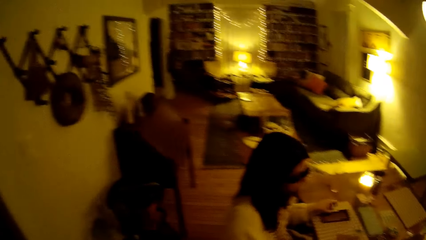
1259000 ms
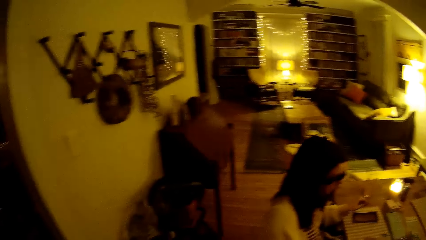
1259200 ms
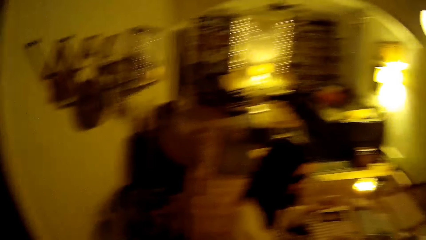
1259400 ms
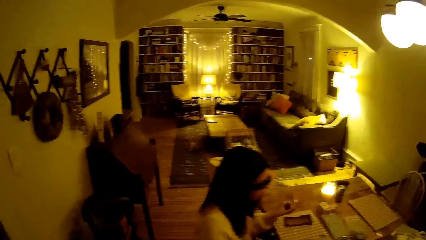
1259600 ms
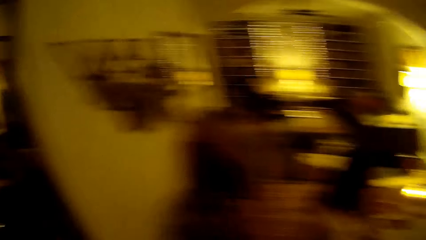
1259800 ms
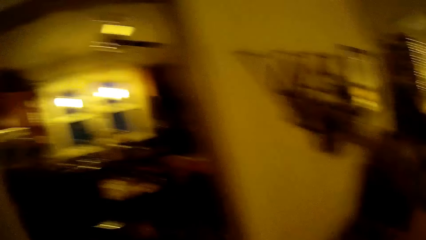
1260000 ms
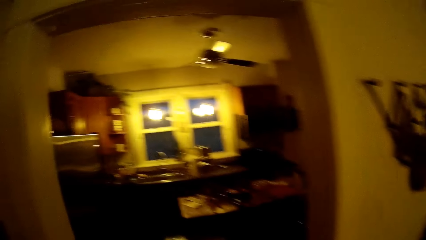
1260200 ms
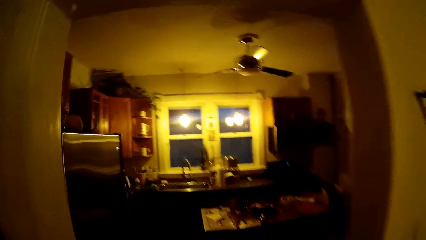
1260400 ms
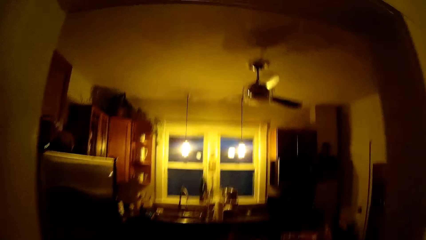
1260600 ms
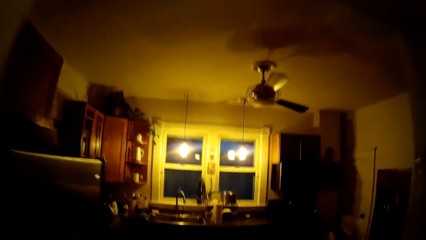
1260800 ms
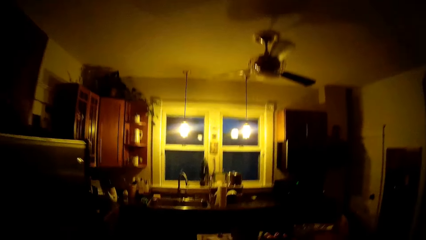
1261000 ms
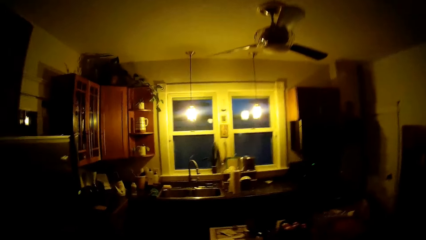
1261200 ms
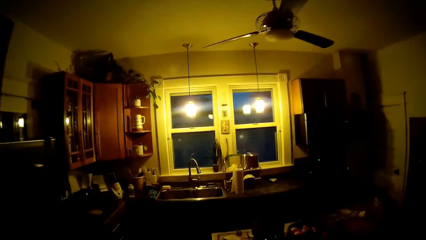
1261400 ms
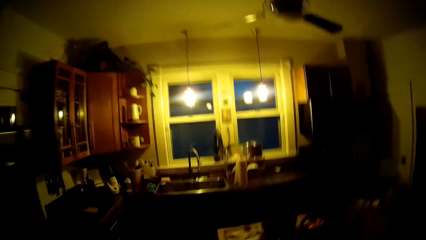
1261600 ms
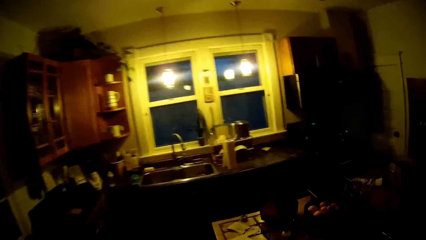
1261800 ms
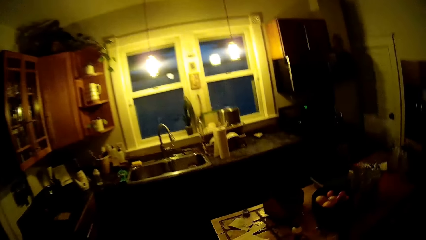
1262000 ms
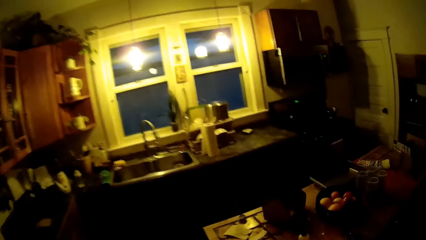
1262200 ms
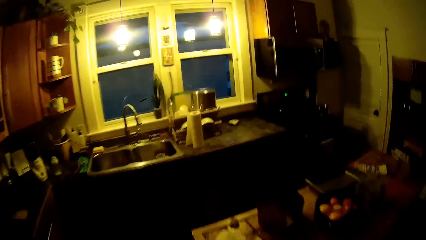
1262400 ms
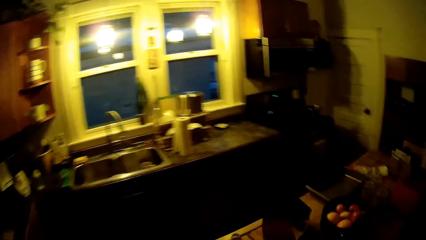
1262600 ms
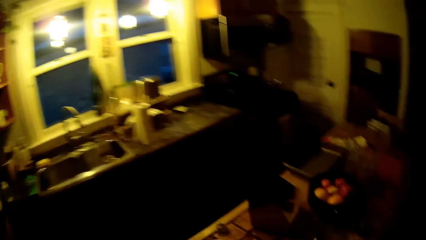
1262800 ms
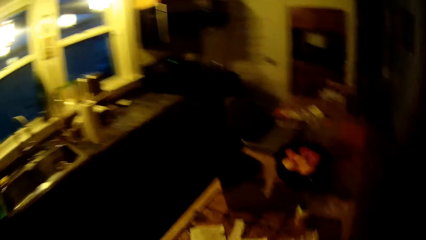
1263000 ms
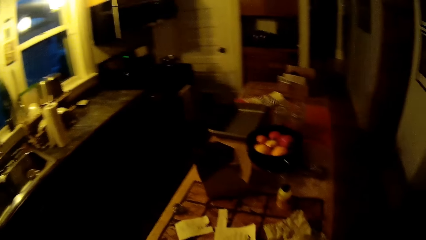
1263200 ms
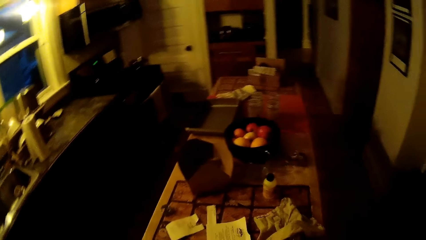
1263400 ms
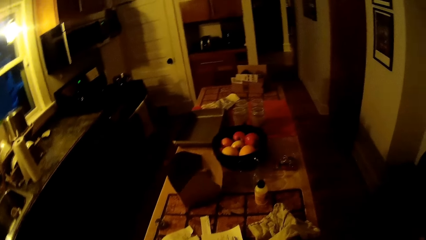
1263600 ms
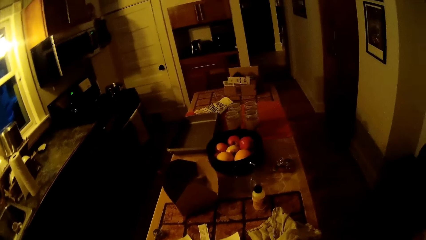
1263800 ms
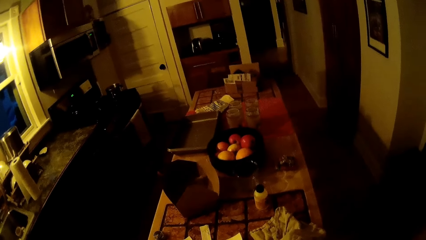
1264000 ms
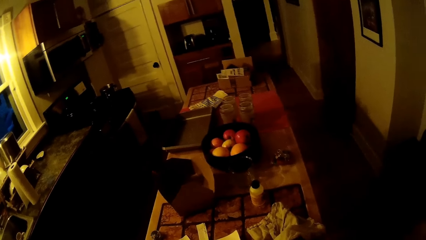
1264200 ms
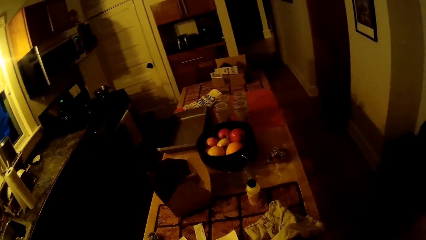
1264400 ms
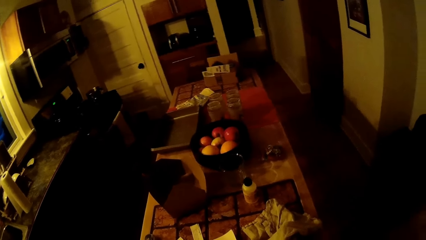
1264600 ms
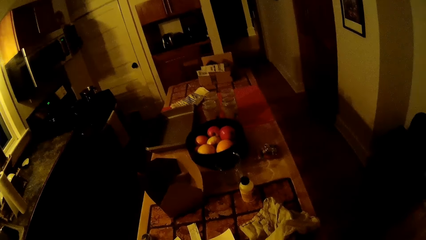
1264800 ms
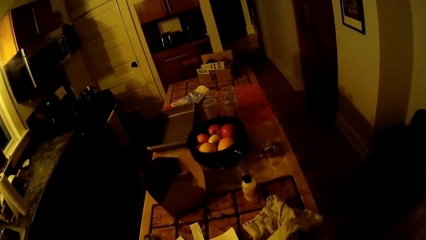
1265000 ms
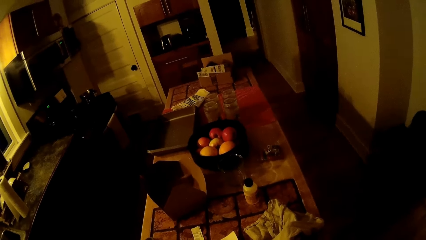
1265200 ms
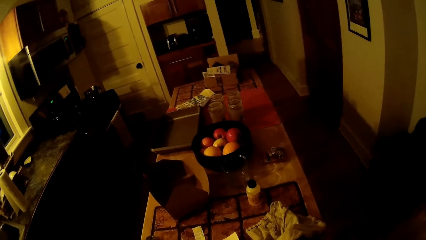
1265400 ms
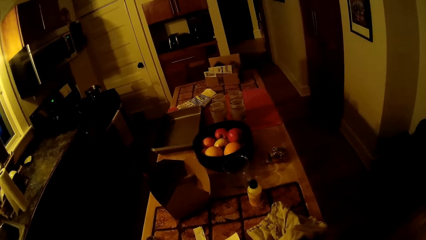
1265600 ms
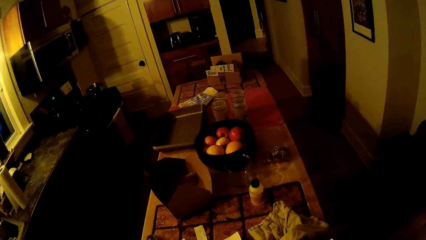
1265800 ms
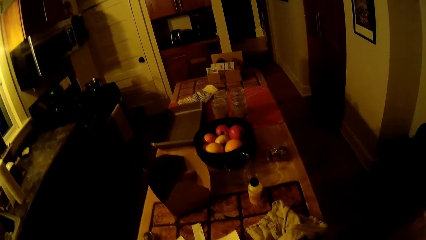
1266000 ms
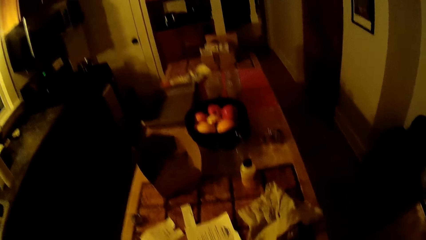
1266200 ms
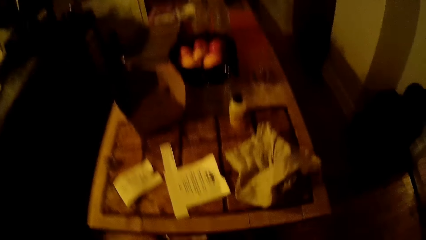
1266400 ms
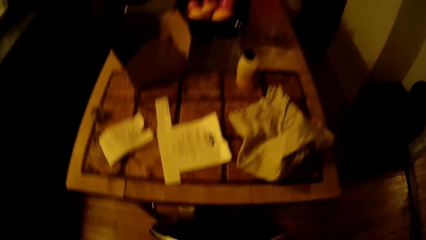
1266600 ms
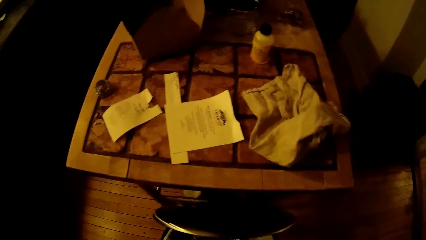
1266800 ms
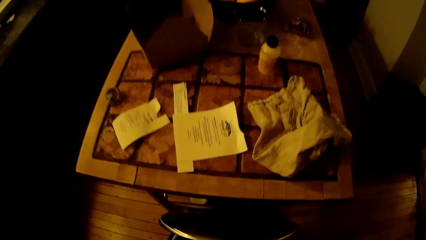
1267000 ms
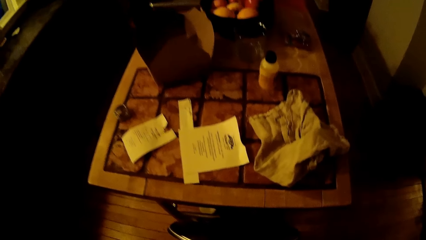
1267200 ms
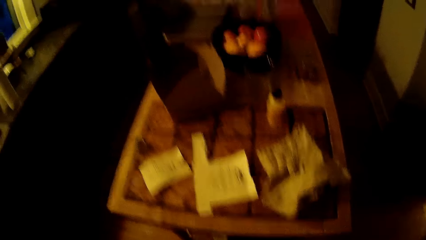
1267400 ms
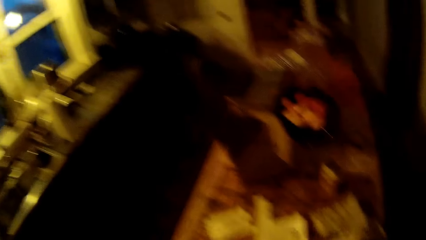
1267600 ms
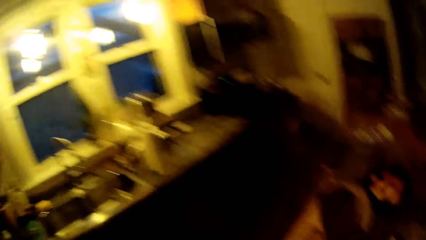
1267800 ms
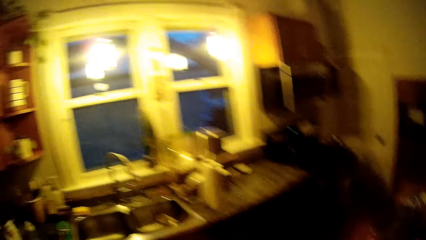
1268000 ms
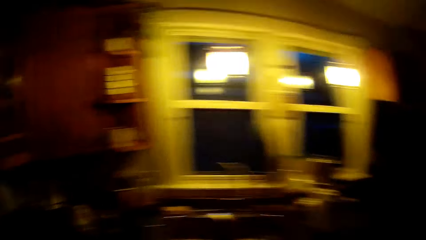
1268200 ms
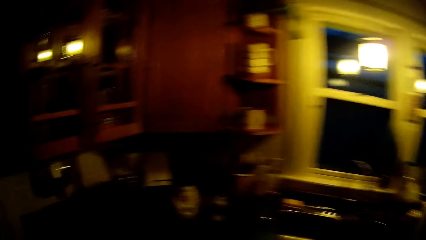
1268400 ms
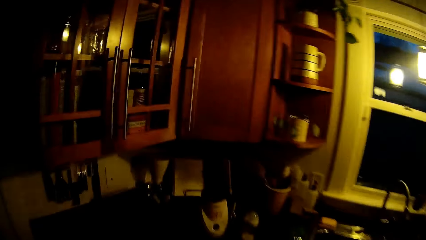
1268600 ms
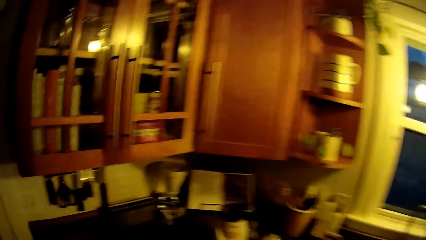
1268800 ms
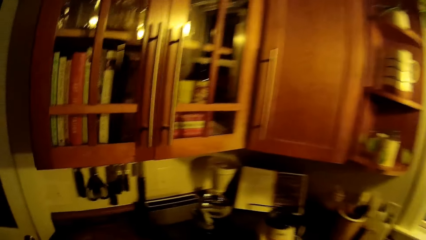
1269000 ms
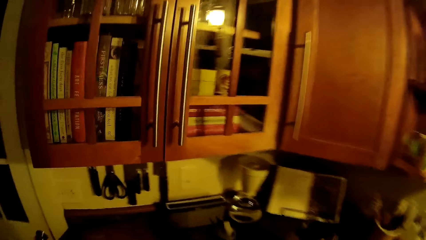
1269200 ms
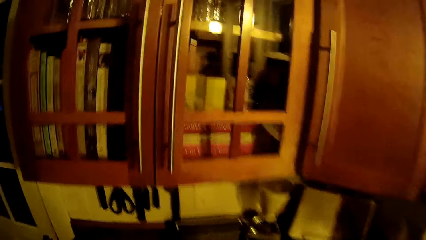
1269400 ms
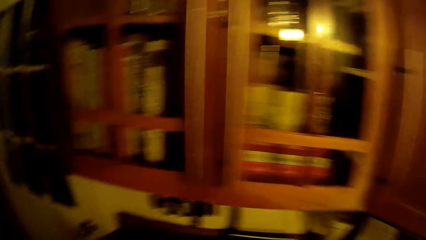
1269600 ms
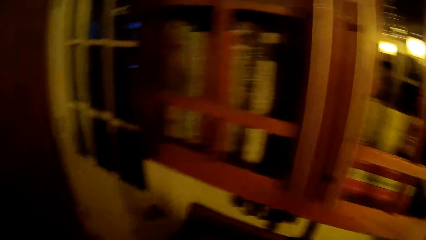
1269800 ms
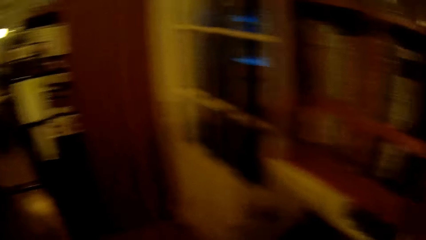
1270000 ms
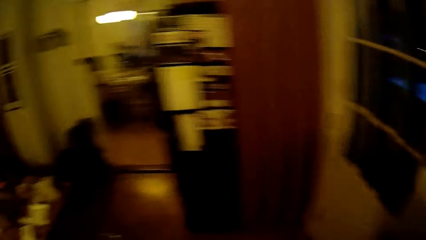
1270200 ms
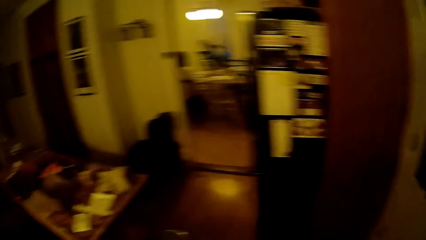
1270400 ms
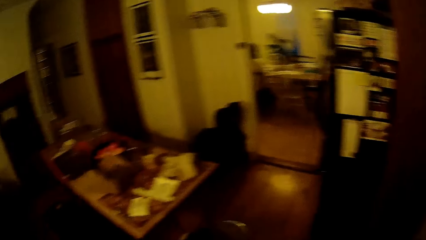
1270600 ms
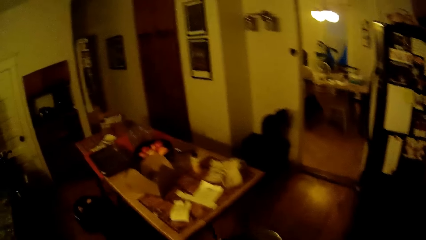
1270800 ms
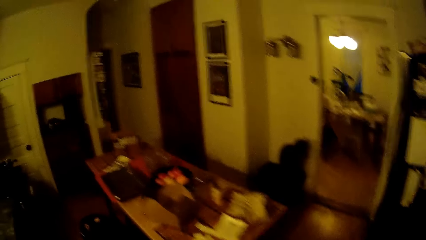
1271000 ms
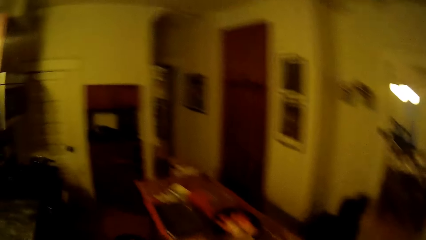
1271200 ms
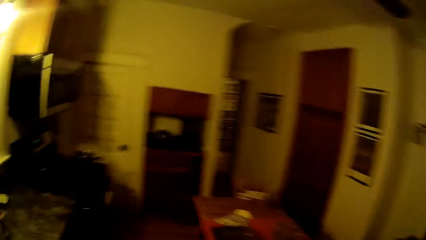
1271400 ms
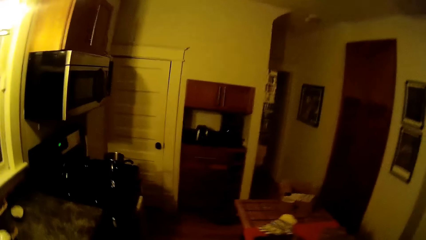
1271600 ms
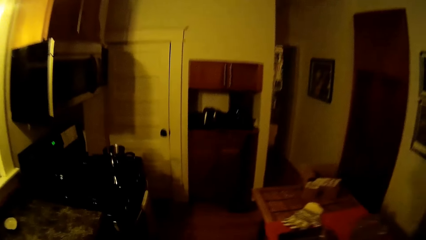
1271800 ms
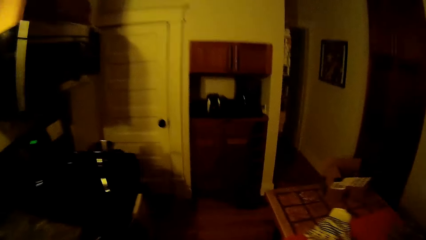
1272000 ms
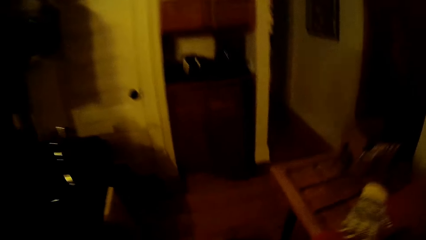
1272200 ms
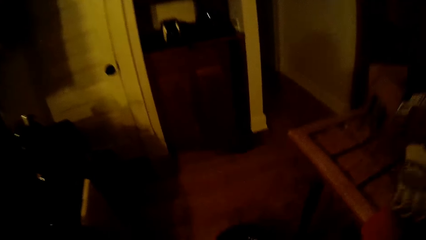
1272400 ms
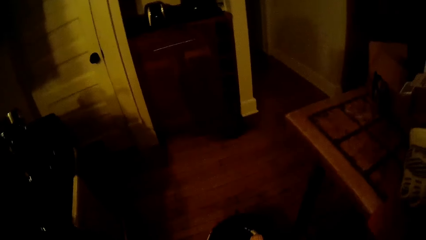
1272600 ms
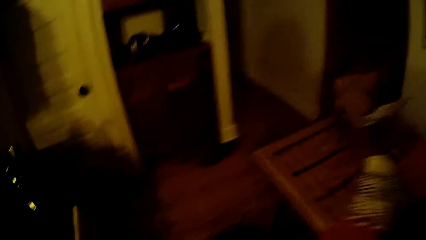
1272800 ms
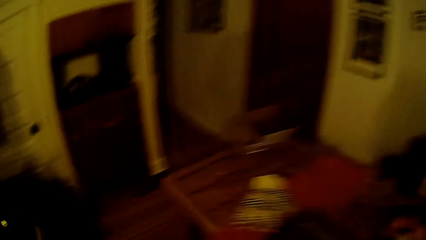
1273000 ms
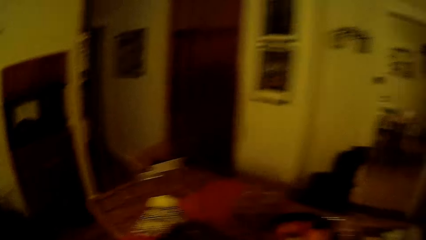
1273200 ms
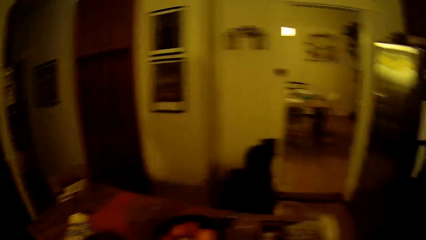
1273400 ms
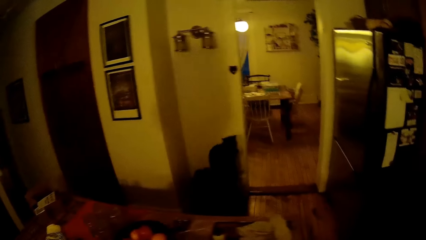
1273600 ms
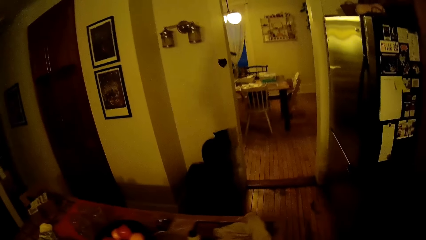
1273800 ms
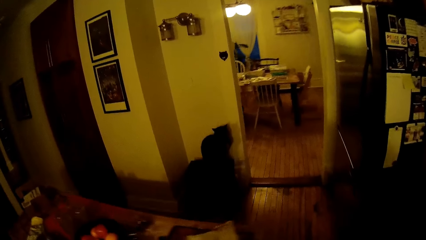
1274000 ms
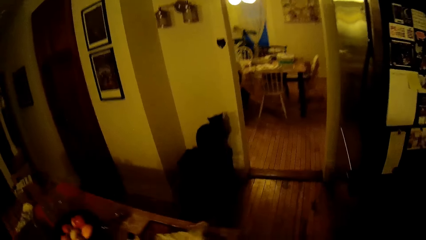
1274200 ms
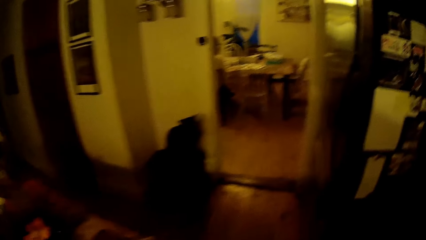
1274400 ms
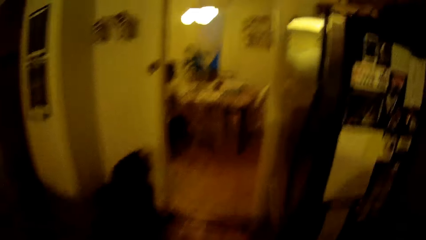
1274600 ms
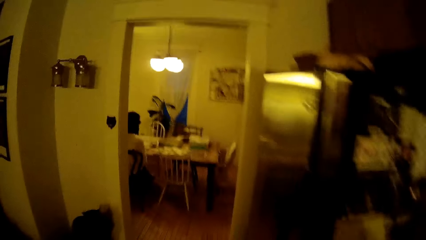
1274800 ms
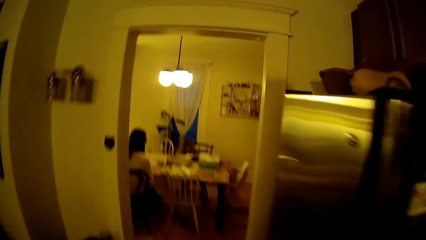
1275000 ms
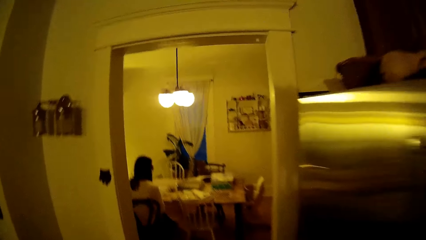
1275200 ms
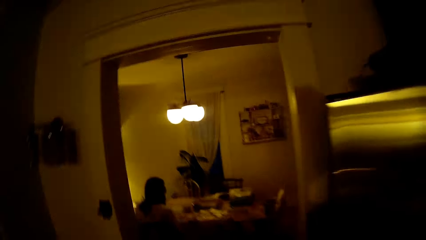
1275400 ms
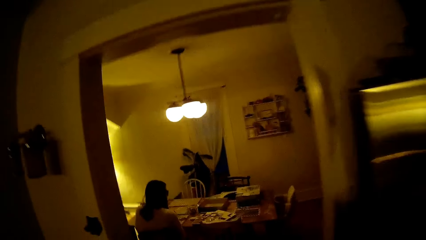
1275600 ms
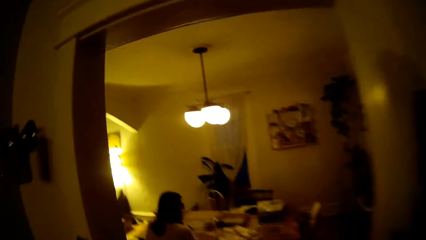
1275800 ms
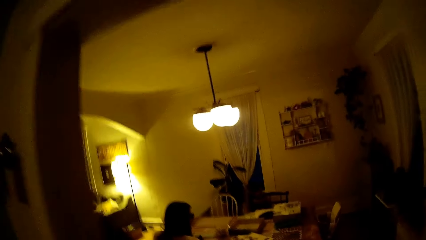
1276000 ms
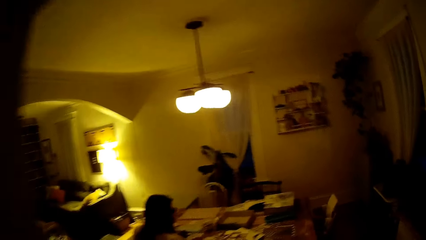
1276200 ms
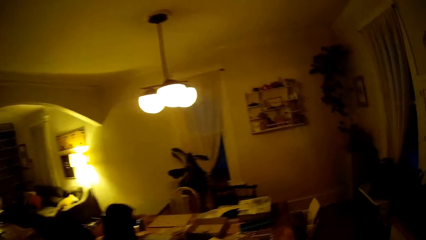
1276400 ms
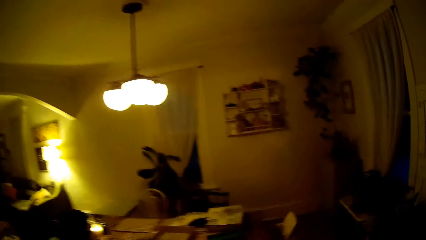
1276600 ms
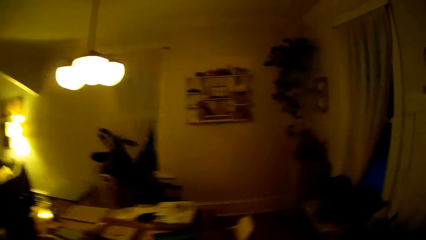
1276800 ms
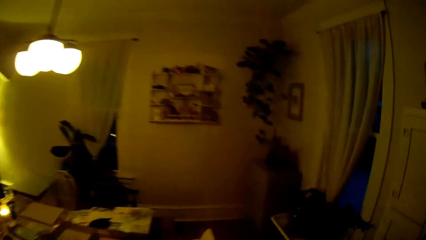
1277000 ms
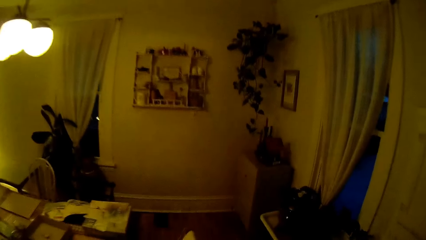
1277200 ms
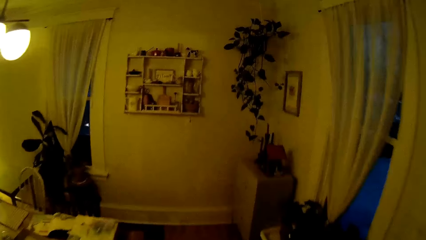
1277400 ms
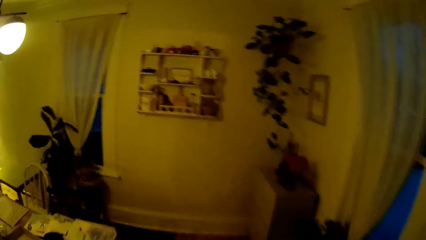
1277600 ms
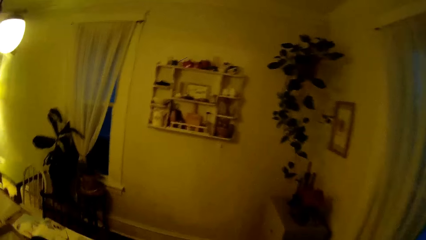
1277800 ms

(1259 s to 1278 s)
The camera wearer speaks to the woman. They walk in the house. They speak to the woman. They walk in the house. They speak to the woman. They walk in the house. They walk to the sitting room.
